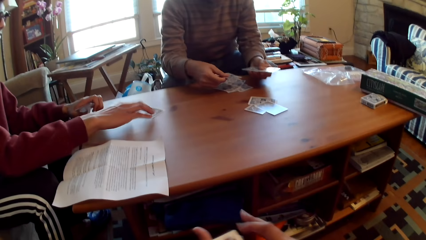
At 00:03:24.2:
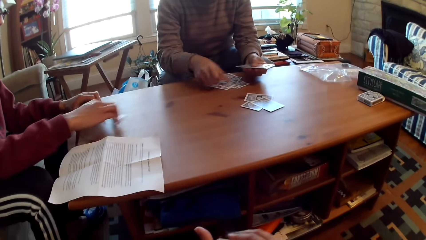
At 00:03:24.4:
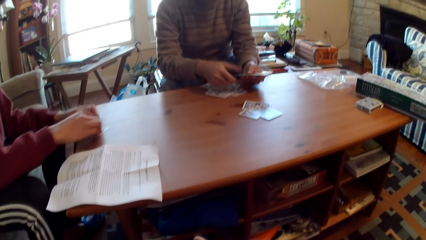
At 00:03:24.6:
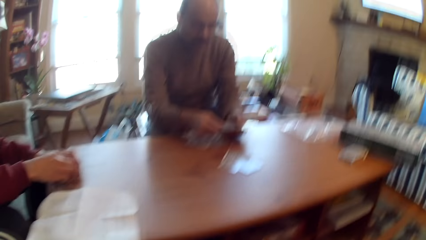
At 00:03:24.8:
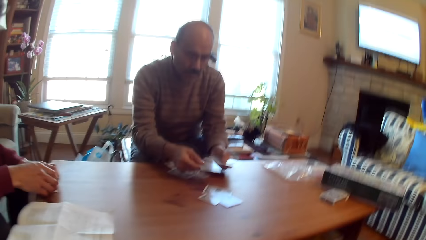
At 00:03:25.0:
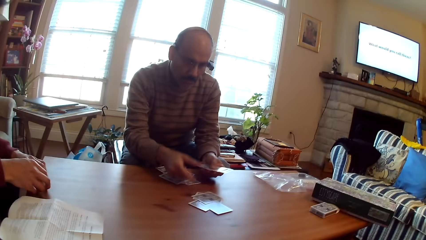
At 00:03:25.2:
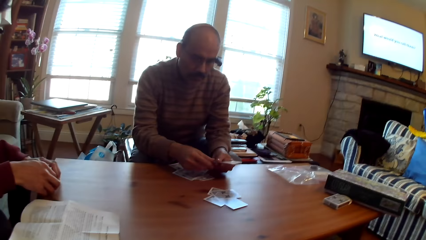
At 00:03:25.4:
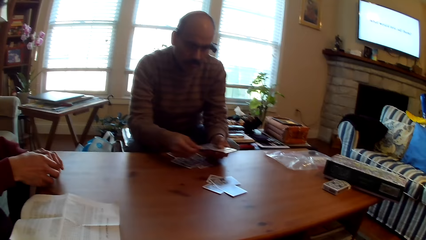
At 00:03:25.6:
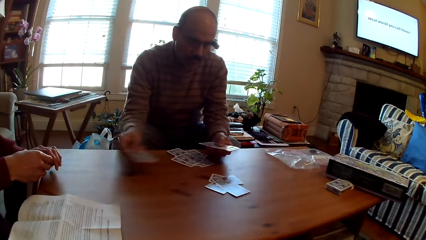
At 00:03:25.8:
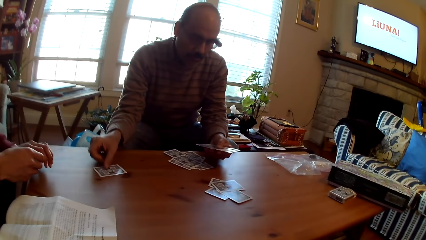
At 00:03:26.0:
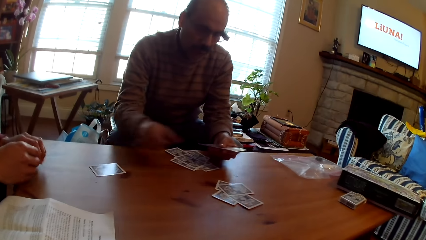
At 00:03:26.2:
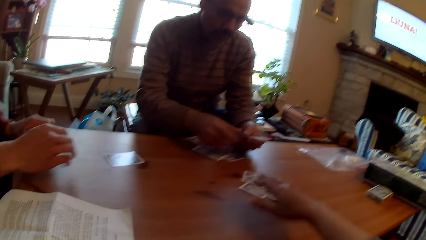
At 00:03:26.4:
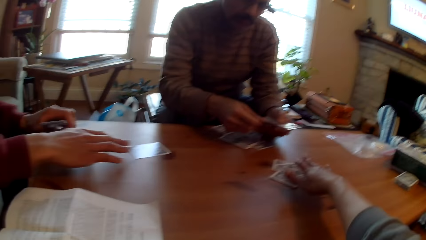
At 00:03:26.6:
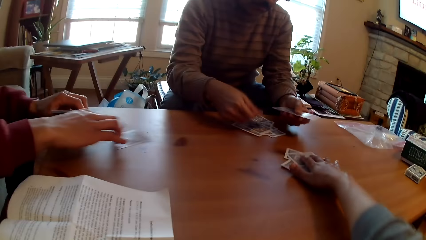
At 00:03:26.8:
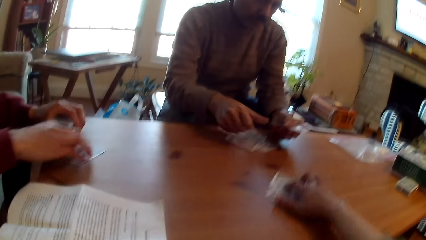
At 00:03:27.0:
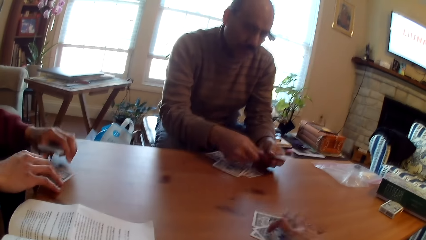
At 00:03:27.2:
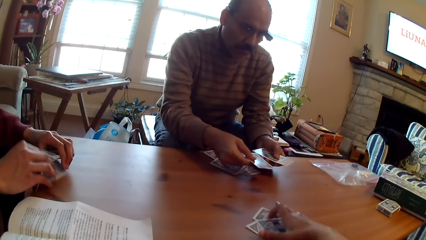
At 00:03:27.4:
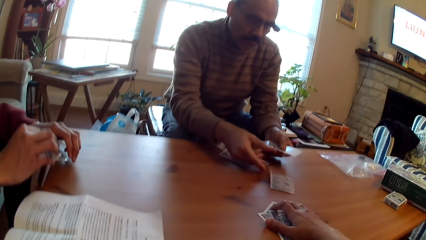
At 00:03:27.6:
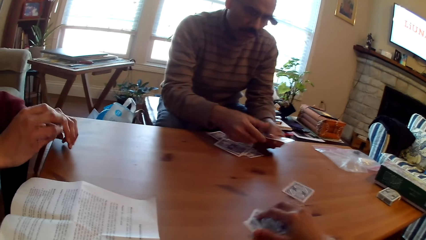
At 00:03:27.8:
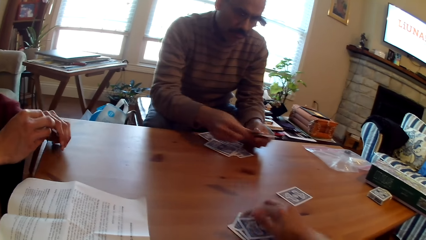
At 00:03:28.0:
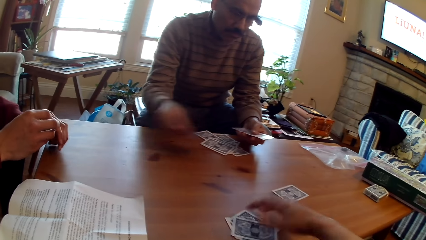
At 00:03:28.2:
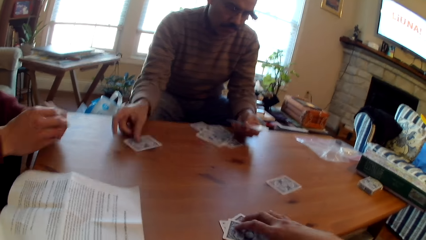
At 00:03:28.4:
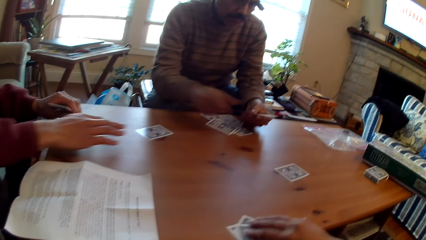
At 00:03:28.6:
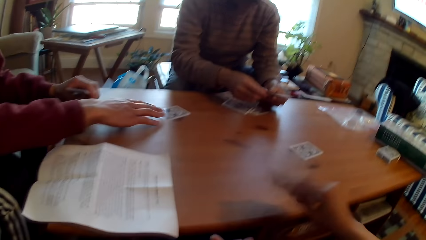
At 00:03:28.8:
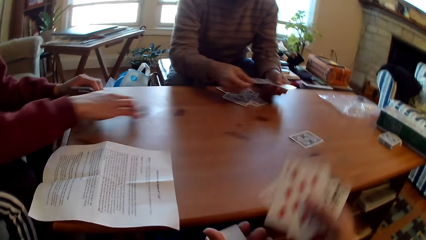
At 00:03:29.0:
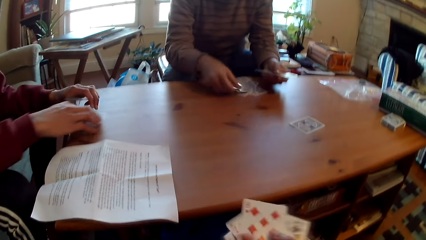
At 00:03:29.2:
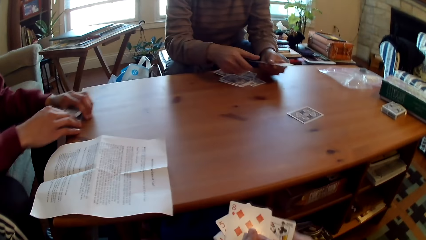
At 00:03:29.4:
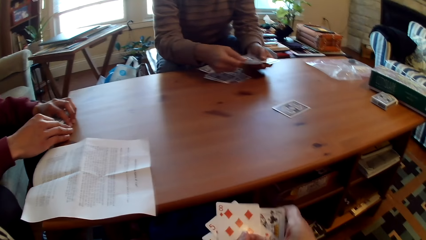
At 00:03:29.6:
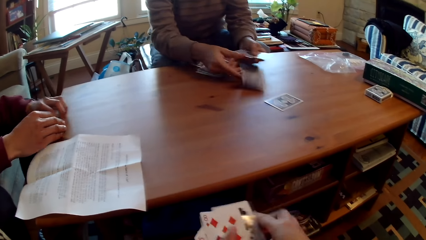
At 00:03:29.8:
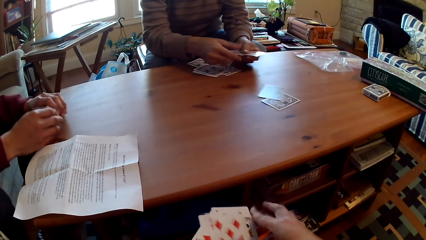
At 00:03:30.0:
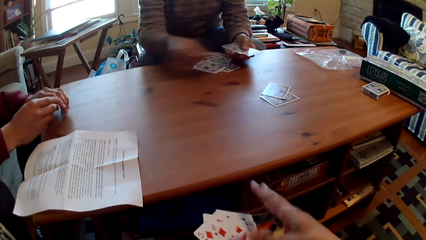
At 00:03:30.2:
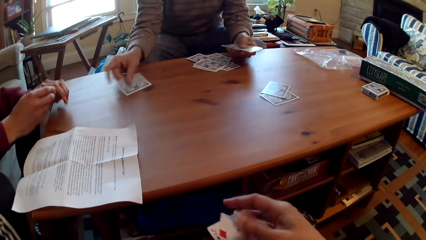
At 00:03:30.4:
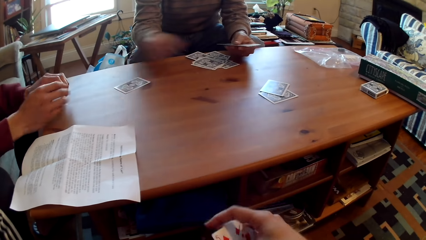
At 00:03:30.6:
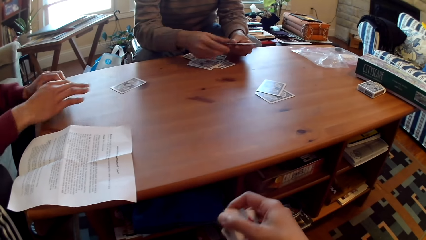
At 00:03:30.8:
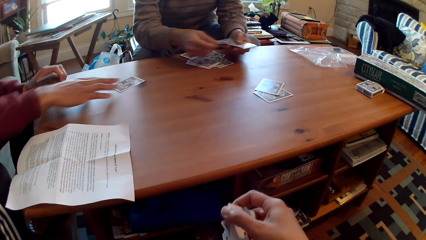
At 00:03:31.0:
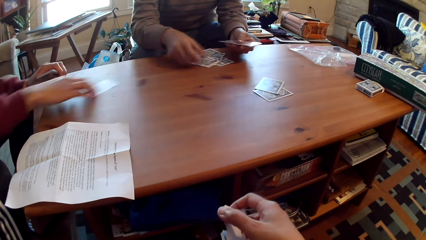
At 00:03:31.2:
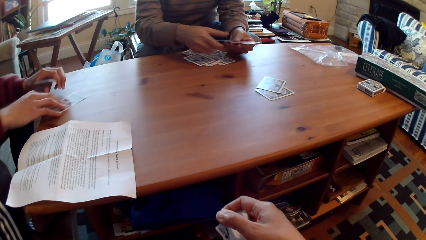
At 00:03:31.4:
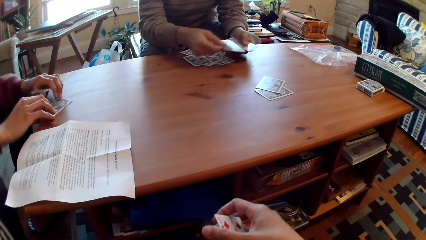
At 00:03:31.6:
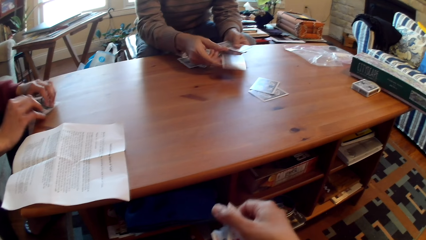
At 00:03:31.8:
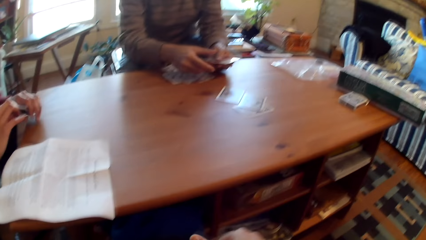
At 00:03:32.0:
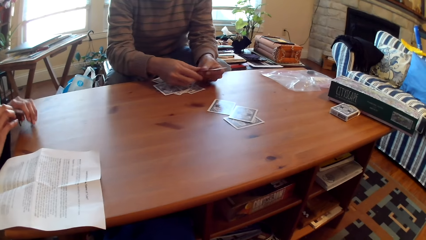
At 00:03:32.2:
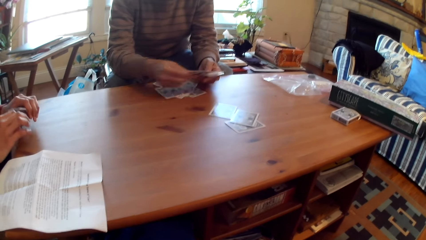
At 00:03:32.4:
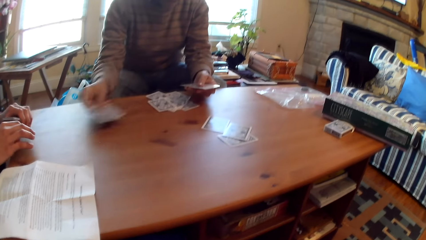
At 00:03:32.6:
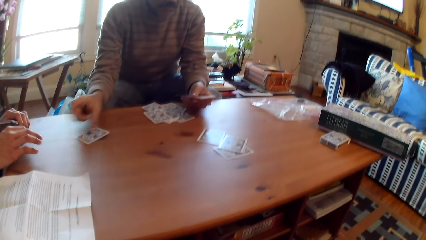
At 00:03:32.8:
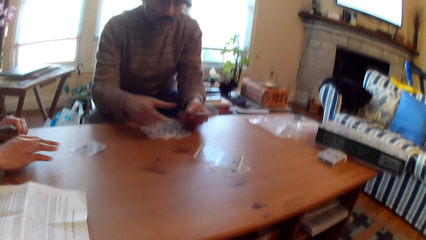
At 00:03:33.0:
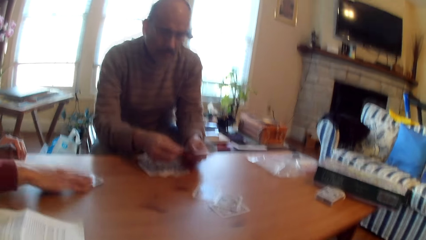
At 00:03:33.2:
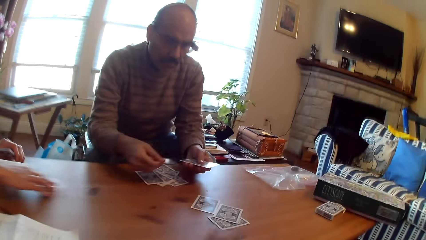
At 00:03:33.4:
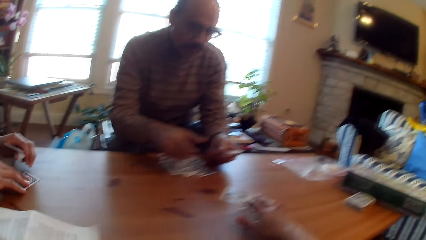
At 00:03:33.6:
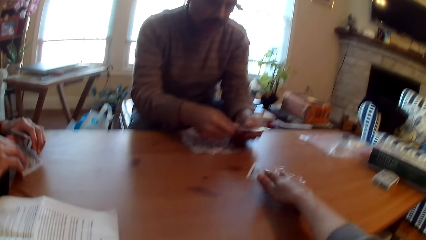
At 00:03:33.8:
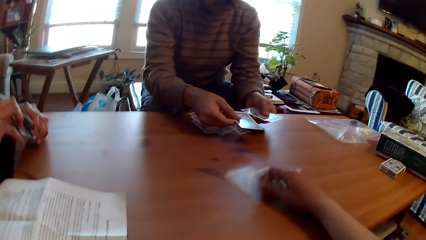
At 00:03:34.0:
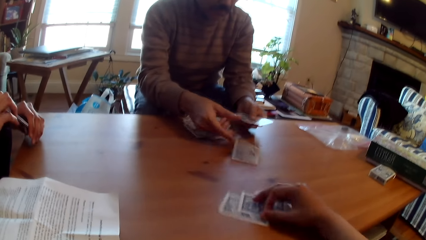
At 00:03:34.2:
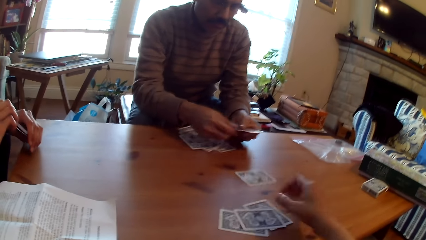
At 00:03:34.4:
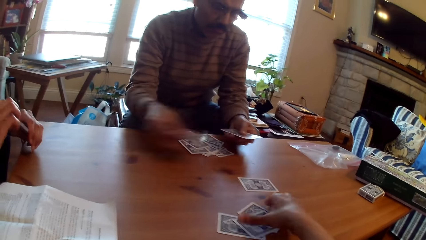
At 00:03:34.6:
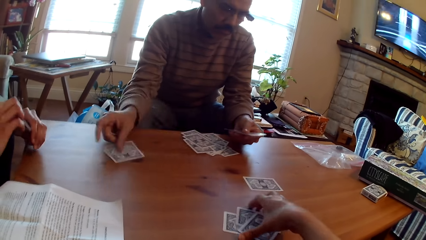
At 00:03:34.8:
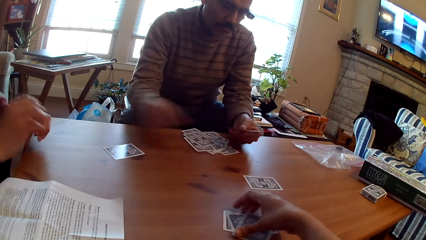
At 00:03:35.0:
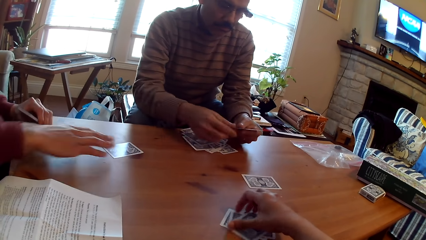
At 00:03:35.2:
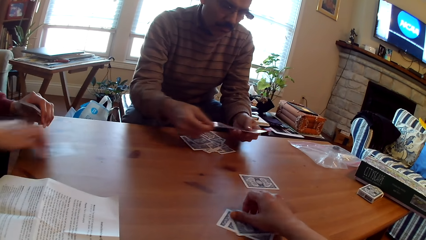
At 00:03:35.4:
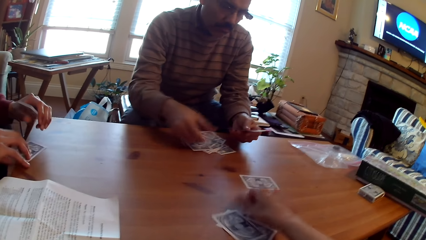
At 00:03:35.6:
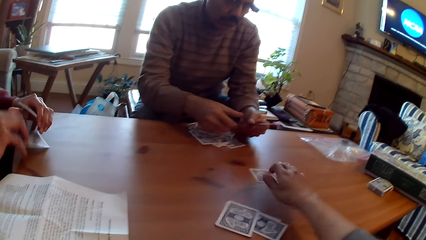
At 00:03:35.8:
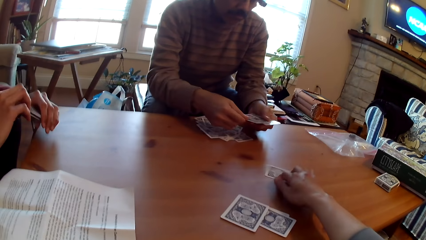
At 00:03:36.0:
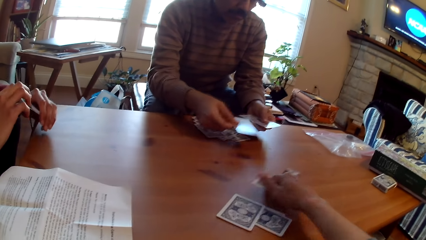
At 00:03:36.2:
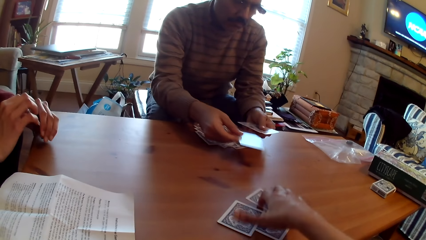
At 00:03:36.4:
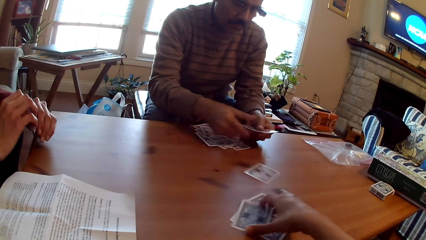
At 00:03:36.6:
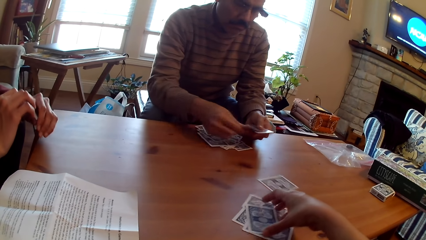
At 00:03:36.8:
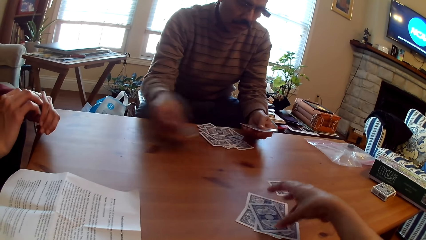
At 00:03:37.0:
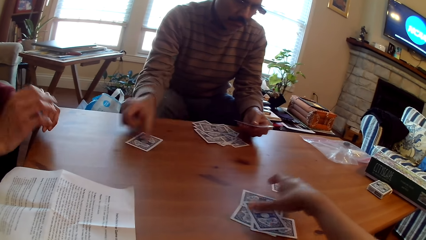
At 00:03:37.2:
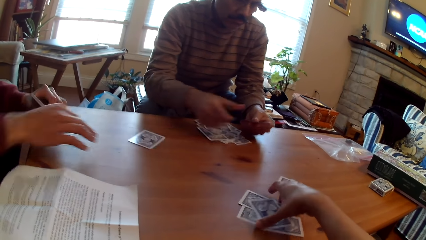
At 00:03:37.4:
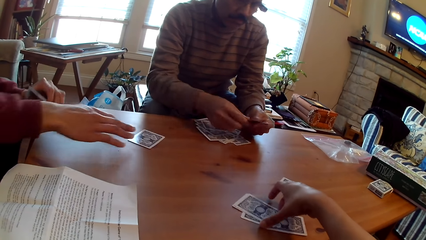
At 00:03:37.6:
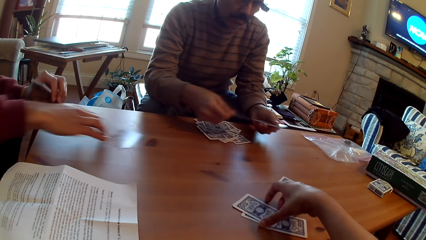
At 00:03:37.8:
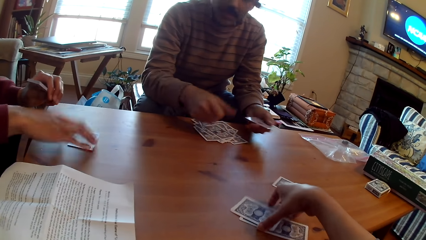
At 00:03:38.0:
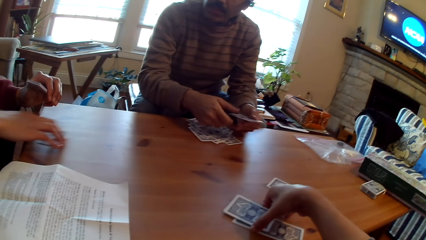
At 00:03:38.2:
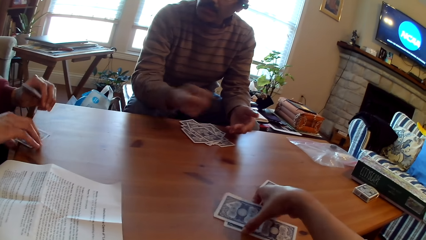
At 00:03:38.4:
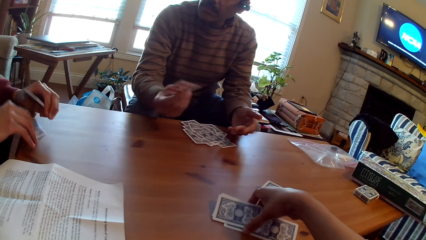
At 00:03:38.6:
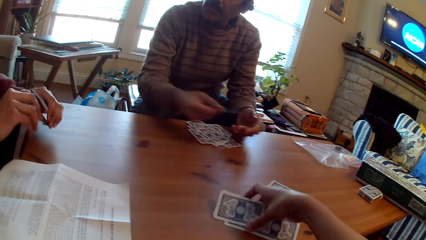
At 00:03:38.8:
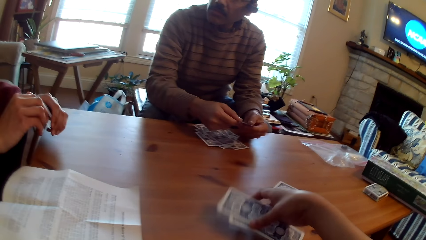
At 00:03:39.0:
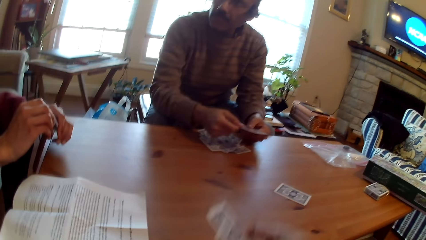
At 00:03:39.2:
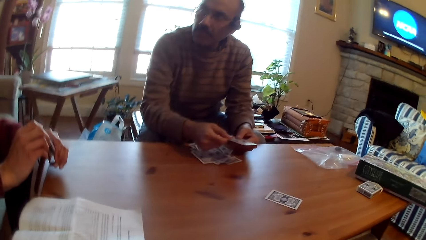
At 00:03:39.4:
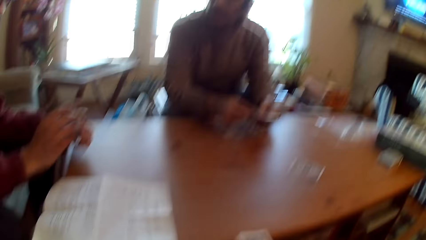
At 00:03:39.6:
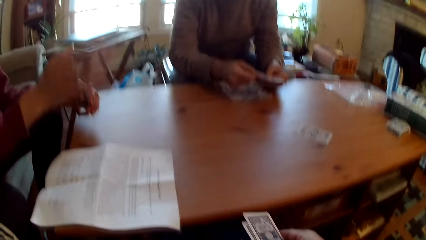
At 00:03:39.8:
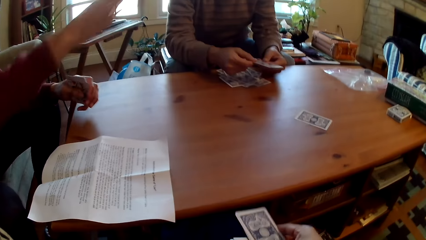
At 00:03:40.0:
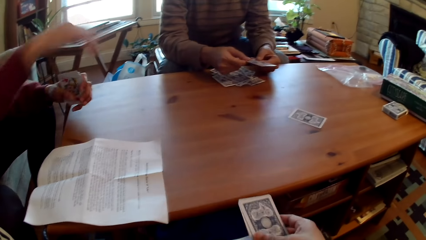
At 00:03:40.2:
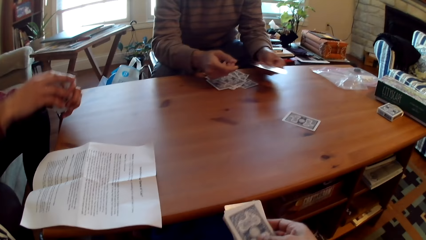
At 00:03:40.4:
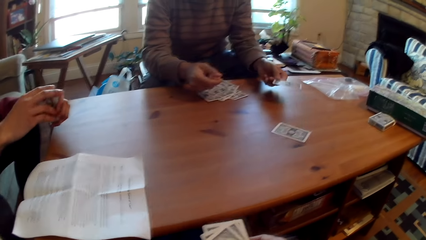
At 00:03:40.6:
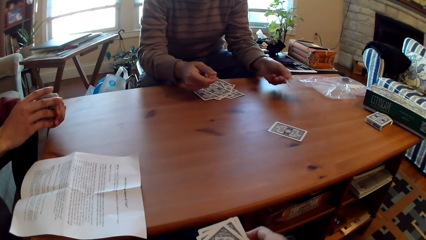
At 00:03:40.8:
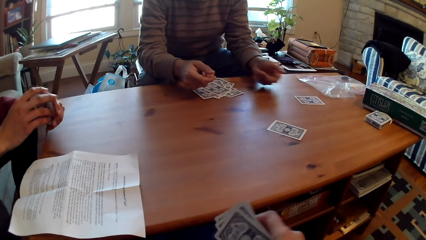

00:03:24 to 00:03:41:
The camera wearer moves the cards towards her. A man moves the cards towards him. The camera wearer moves the cards towards her. The man moves the cards towards him.
